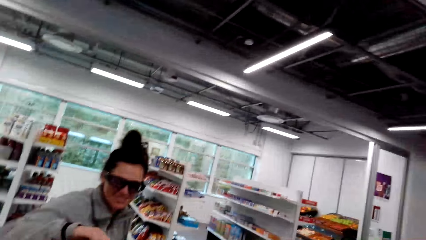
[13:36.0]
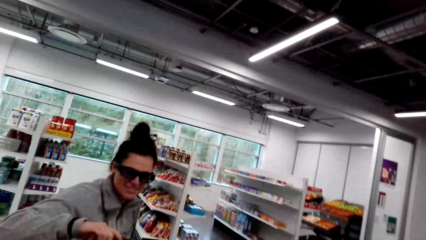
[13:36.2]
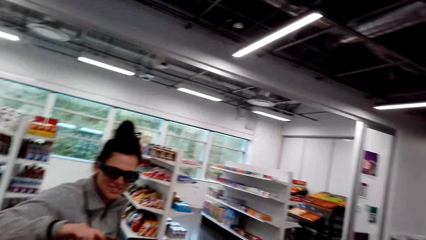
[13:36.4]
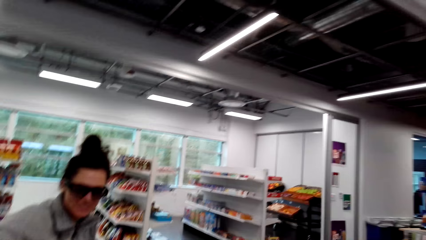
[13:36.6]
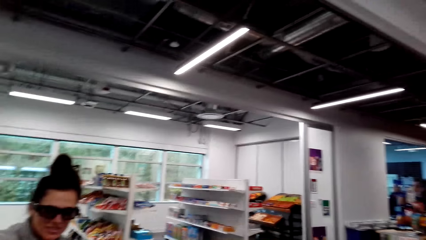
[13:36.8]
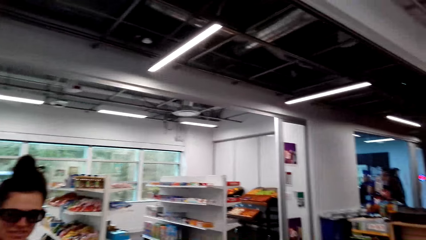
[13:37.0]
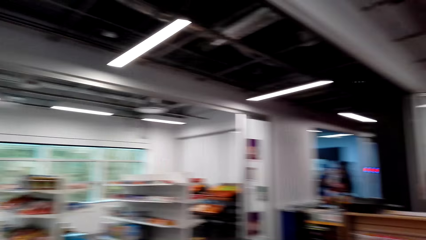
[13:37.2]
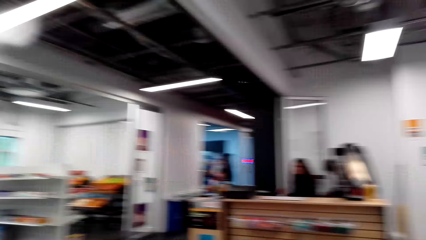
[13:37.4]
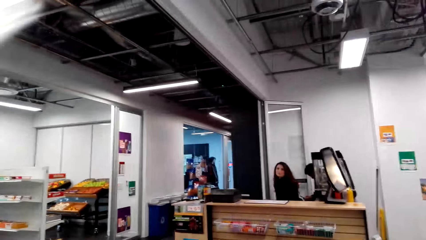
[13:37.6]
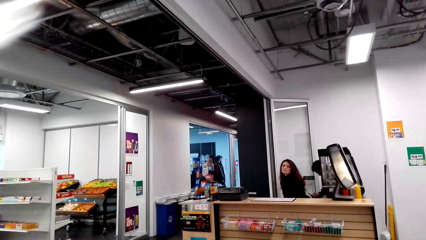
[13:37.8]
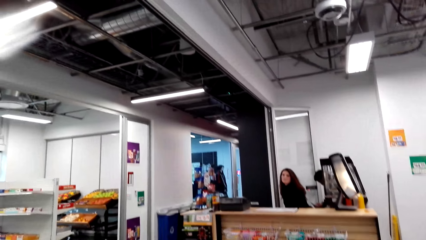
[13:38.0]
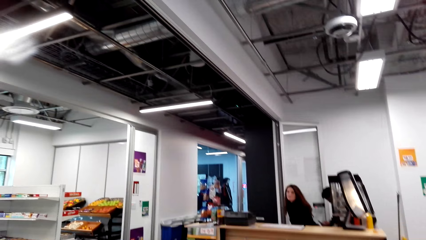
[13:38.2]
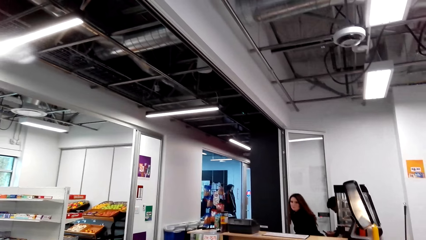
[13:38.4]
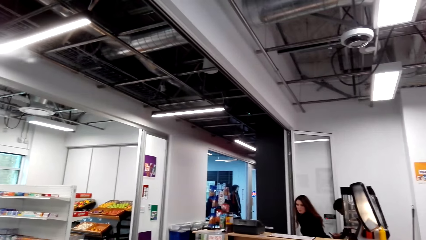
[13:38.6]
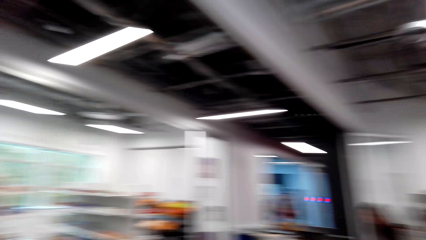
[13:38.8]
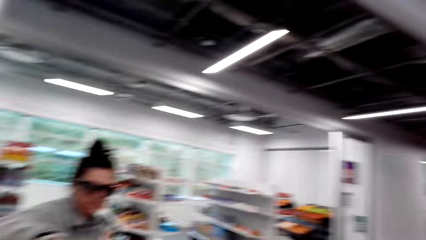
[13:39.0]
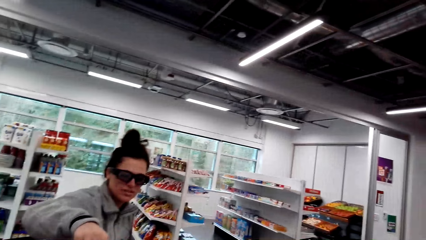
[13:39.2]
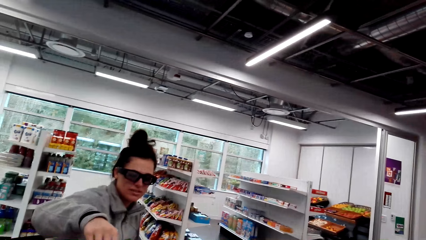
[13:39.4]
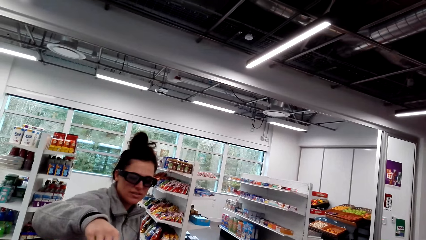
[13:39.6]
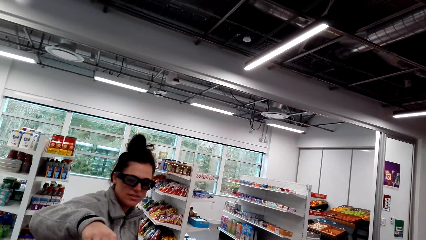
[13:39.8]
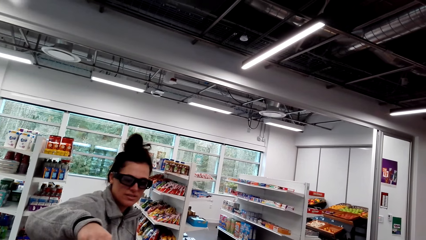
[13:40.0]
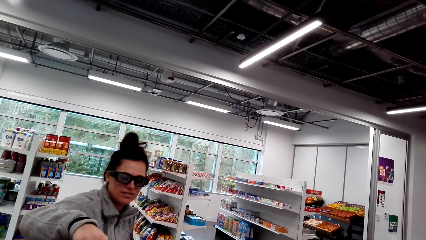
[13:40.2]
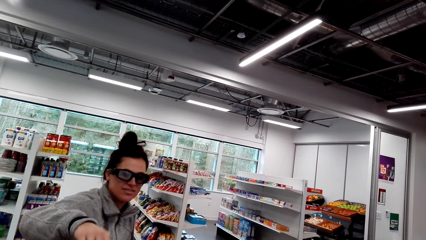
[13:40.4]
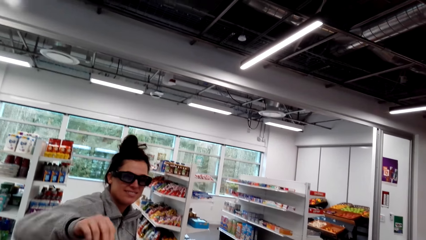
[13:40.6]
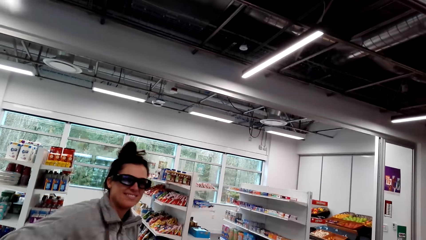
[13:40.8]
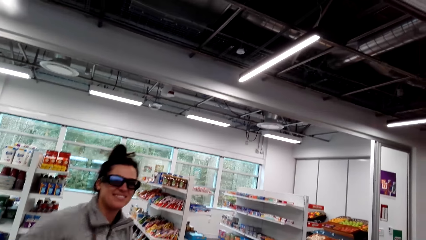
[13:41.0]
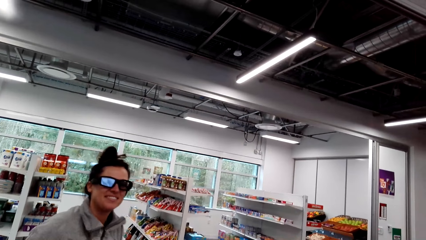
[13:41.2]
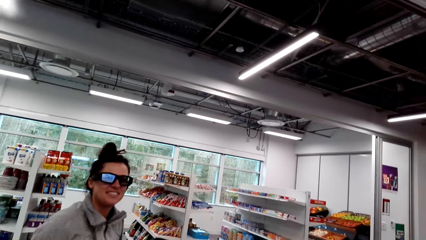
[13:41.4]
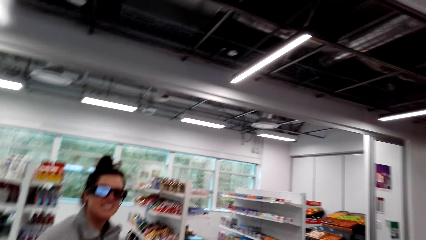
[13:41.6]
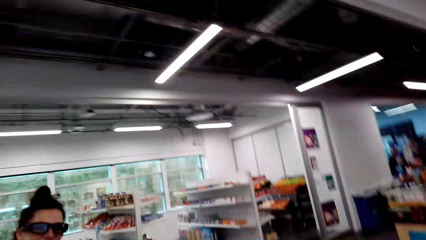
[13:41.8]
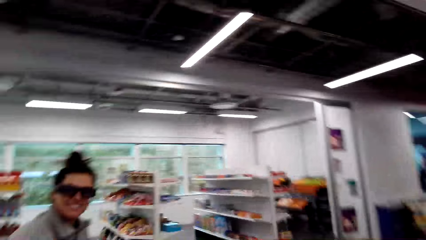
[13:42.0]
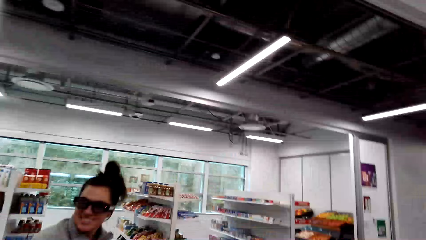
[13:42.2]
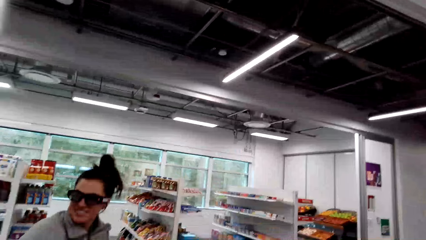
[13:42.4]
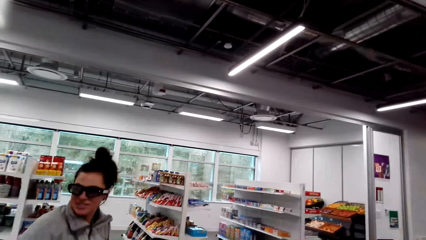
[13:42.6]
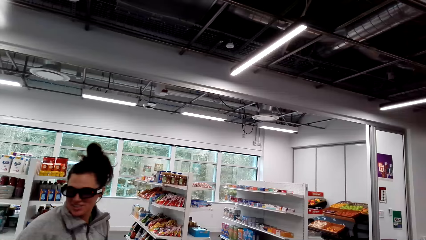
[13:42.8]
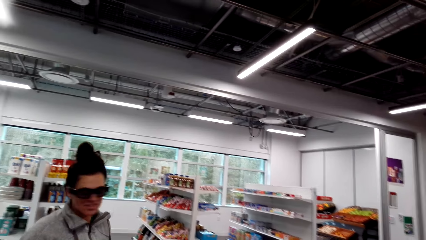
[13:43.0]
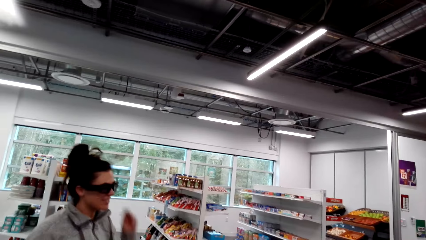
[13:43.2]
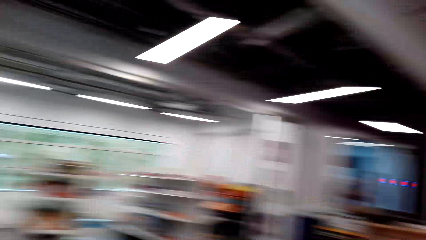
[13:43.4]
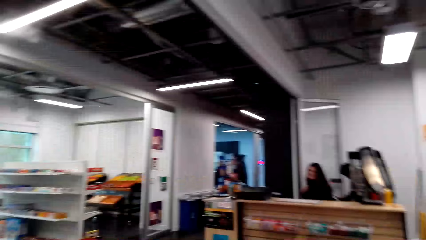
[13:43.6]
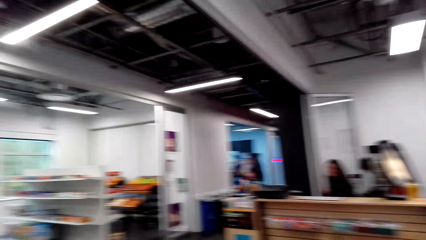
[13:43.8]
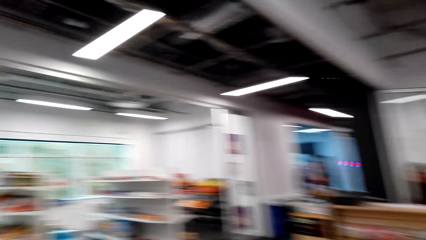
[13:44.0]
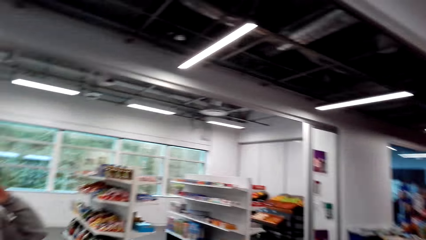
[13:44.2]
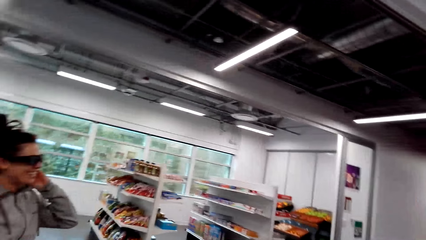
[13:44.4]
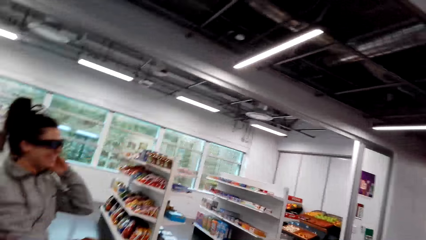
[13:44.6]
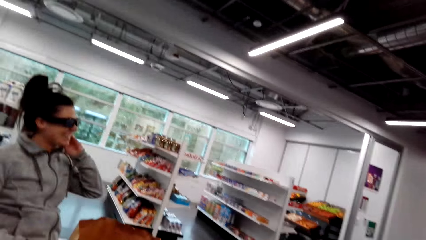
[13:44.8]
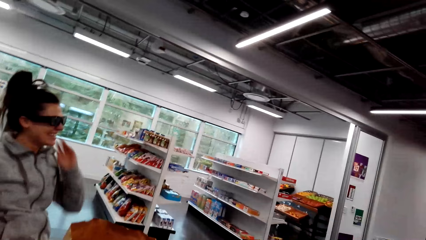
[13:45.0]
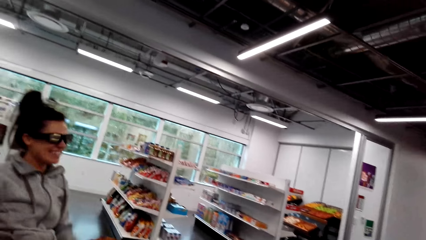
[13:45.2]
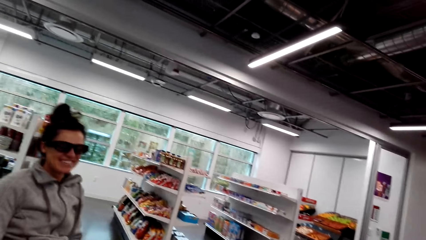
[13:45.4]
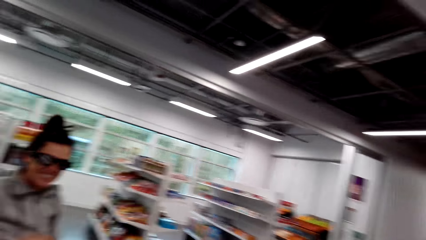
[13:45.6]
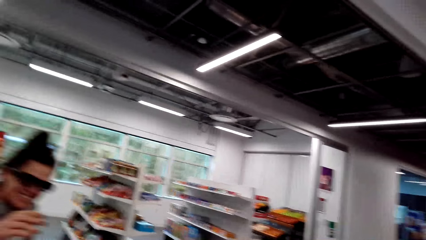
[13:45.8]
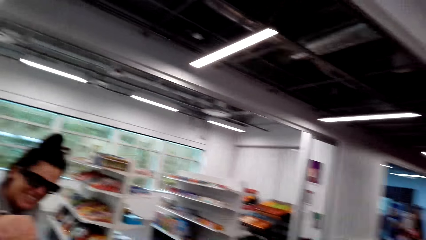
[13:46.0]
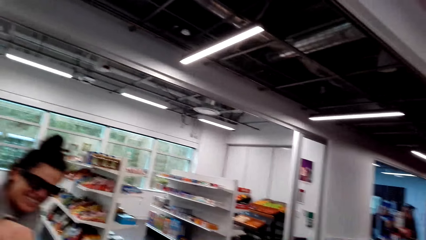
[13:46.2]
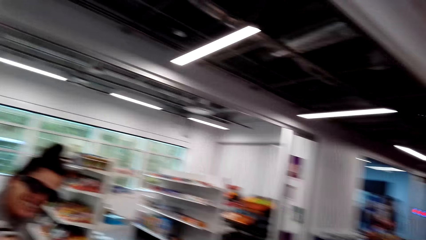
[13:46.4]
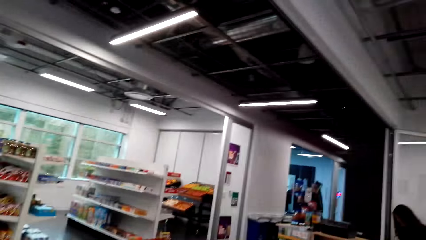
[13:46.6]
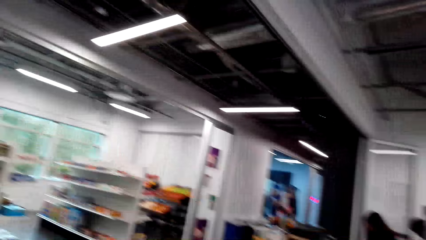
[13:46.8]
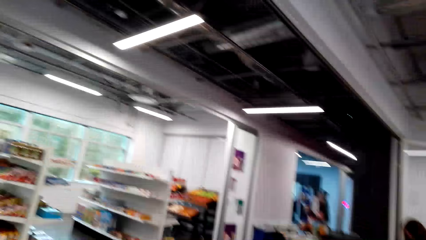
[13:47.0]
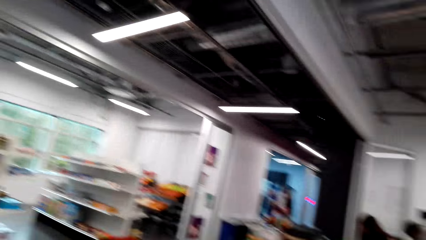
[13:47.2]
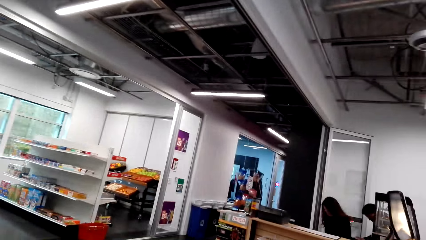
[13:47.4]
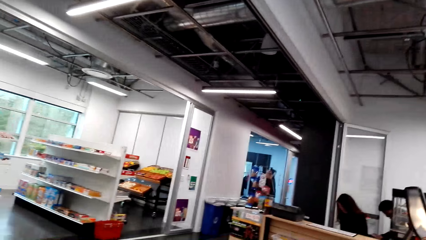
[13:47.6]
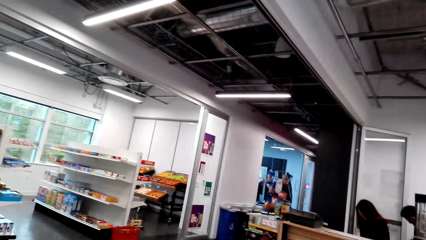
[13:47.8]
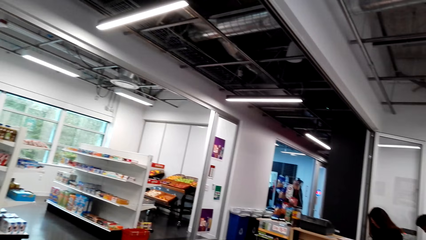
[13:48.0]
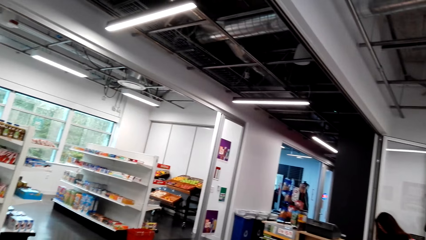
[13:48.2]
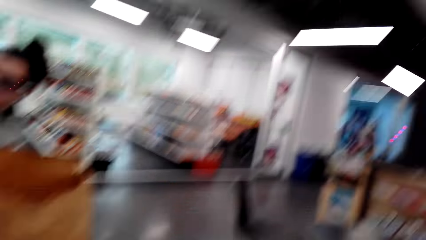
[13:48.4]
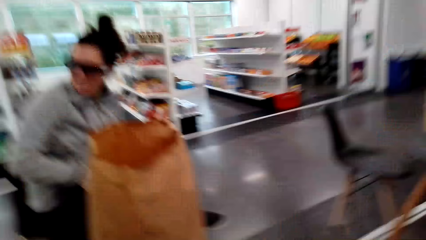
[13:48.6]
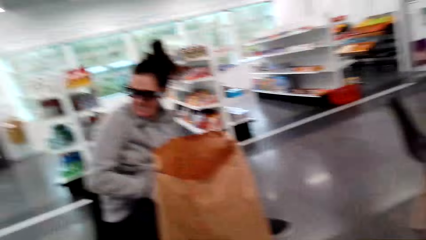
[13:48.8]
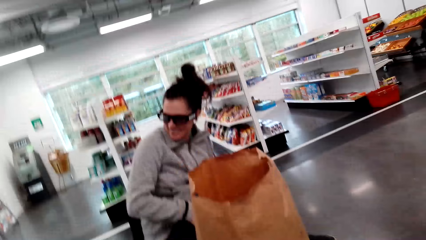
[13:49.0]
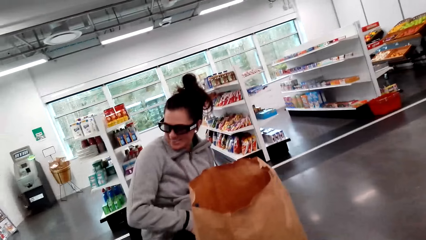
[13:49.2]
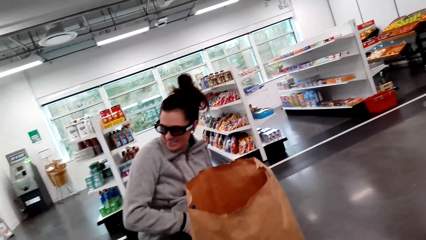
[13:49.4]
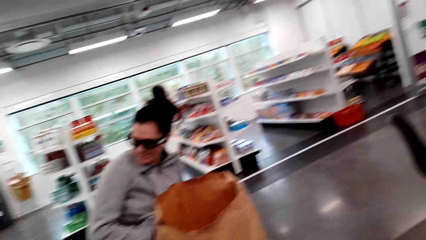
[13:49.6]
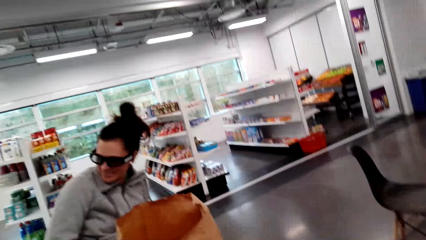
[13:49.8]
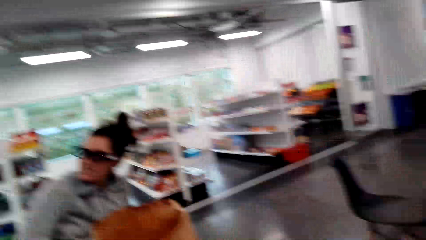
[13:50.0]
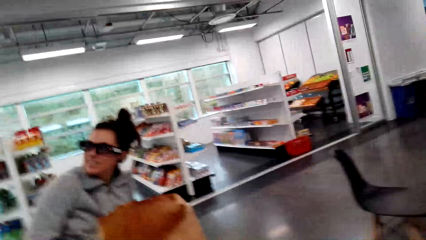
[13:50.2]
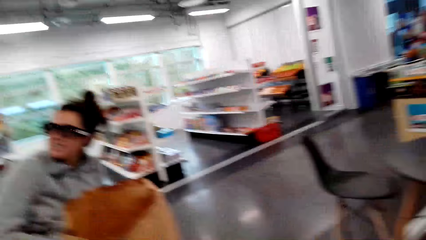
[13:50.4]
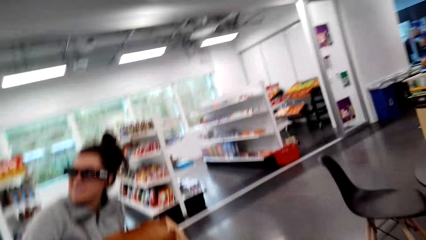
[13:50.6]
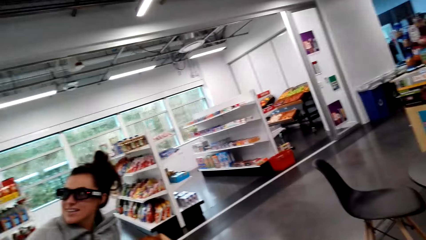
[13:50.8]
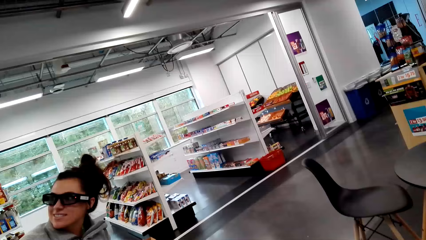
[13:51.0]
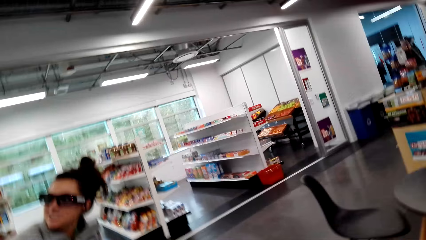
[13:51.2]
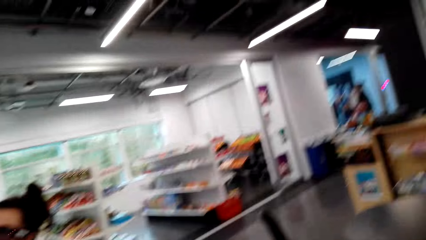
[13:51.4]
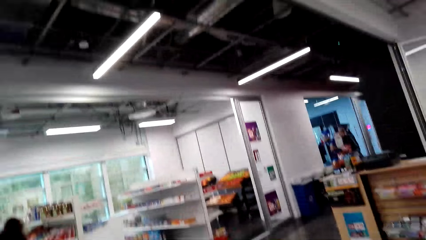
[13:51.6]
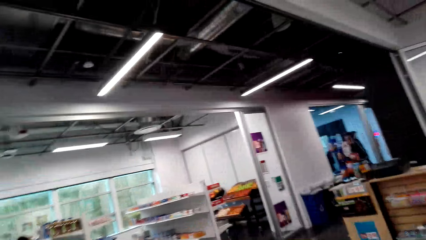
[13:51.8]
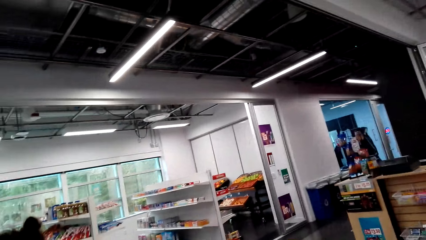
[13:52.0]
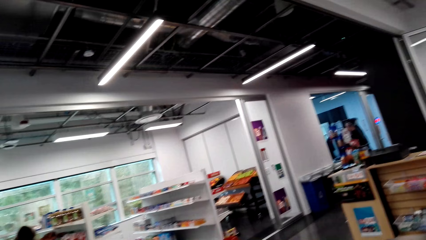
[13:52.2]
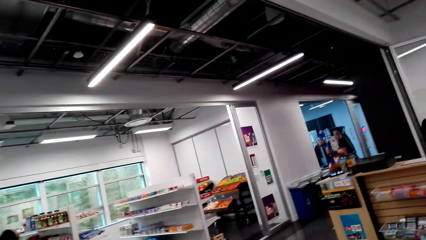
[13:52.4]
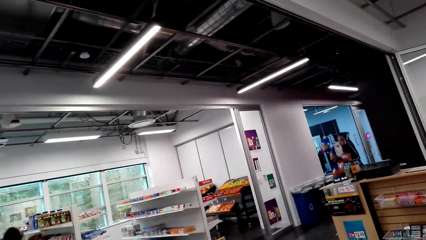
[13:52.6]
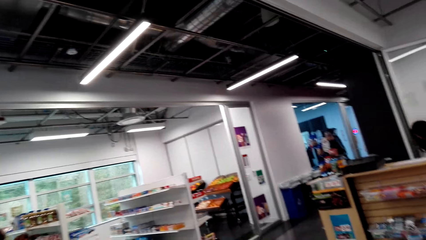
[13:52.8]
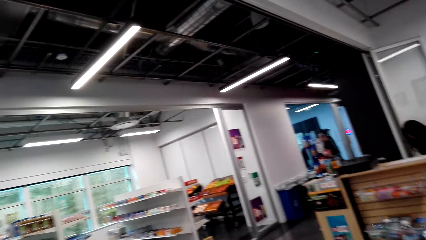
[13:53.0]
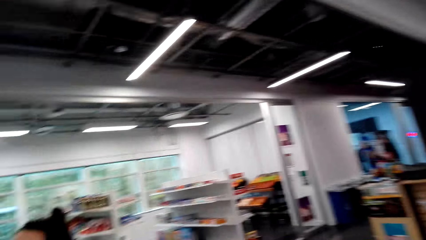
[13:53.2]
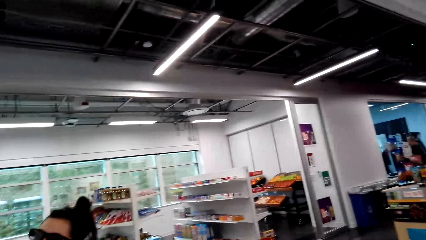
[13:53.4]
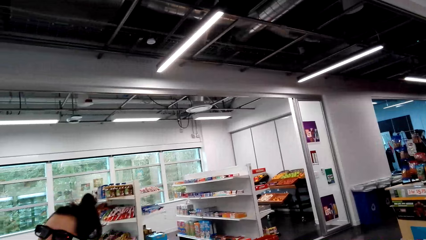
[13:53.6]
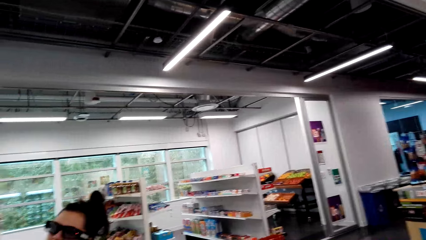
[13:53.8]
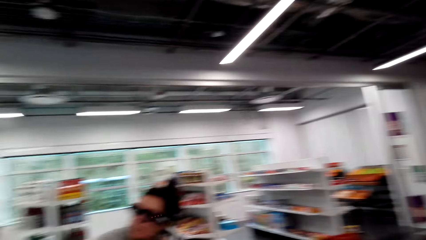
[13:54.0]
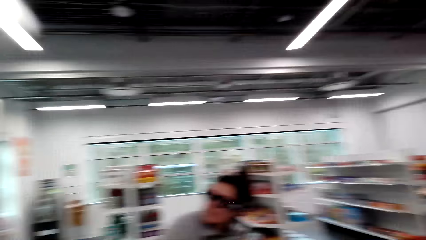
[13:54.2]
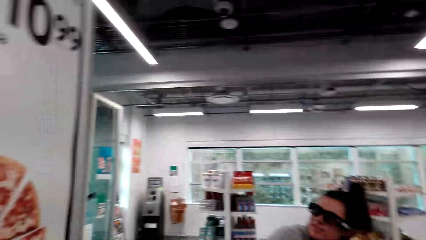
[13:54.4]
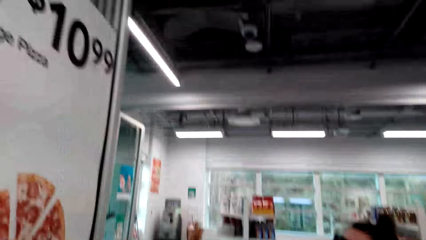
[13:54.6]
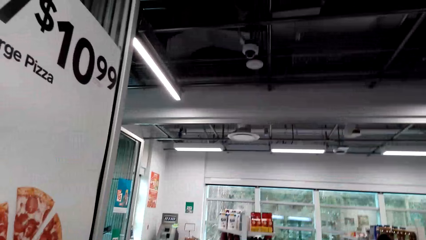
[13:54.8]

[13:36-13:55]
The camera wearer looks at a woman. They look at another person. They look at the woman. They look at the other person. They look at the woman. They look around the supermarket.
